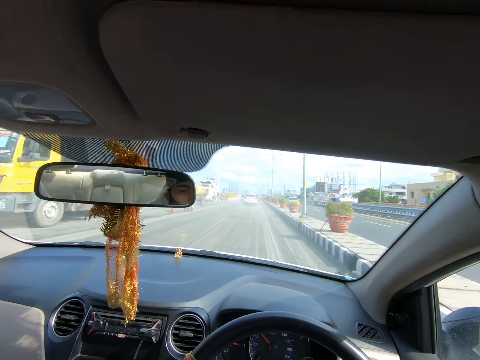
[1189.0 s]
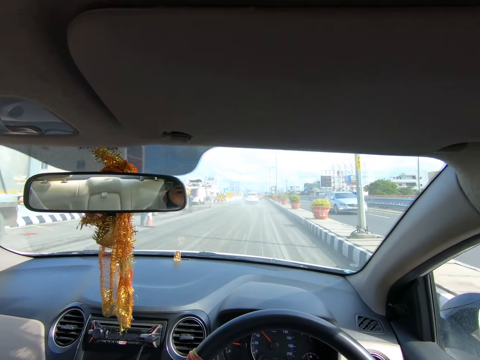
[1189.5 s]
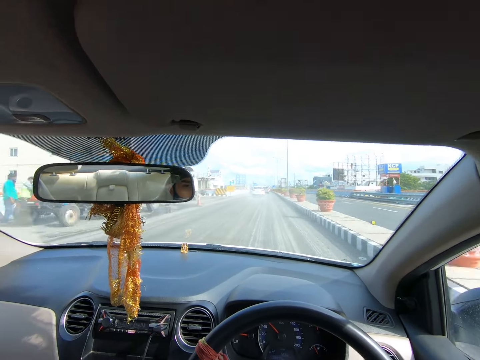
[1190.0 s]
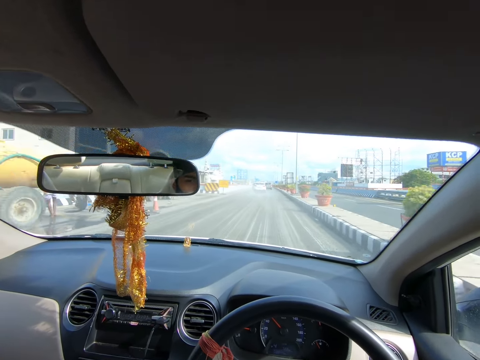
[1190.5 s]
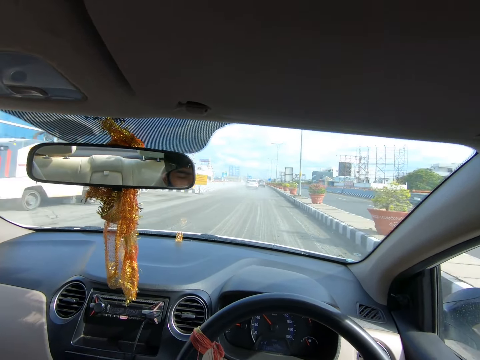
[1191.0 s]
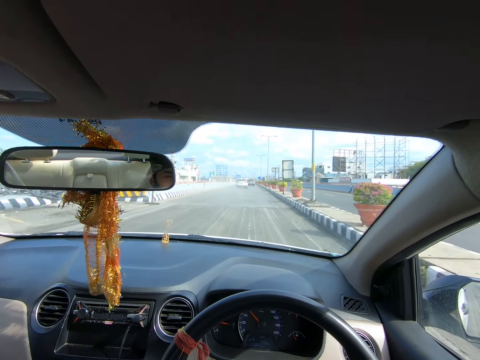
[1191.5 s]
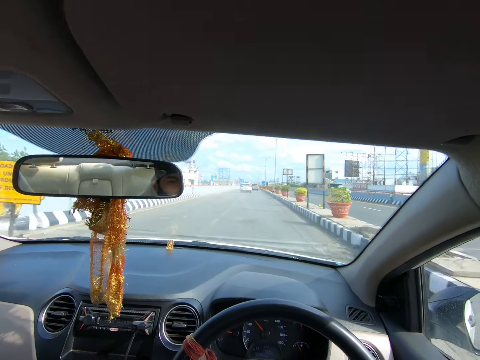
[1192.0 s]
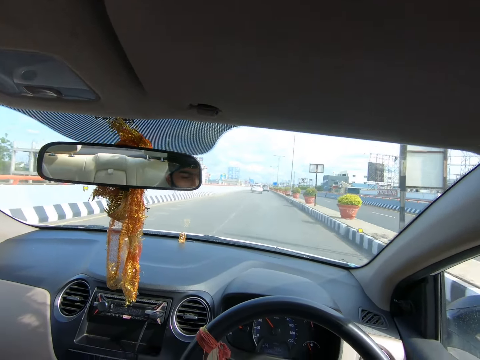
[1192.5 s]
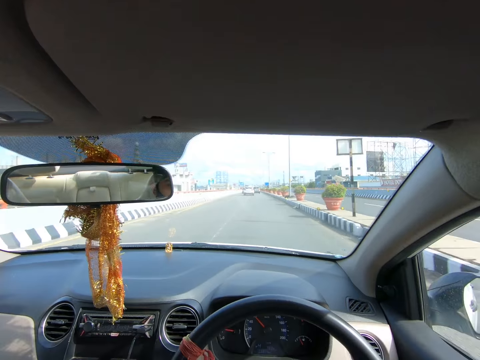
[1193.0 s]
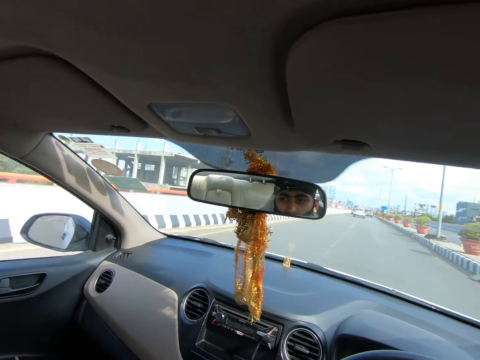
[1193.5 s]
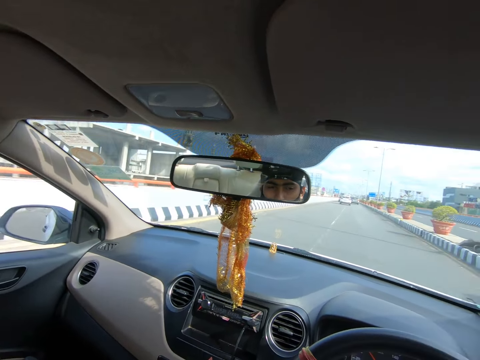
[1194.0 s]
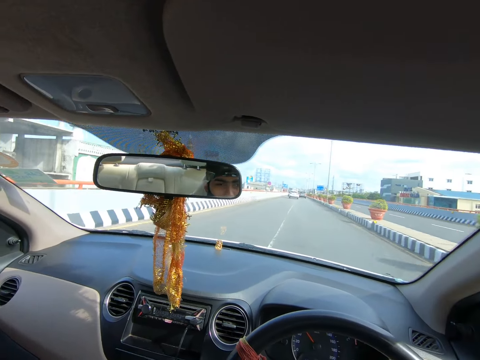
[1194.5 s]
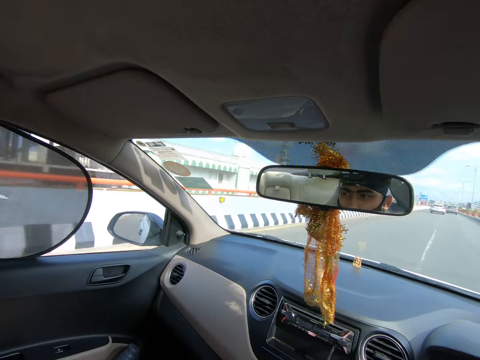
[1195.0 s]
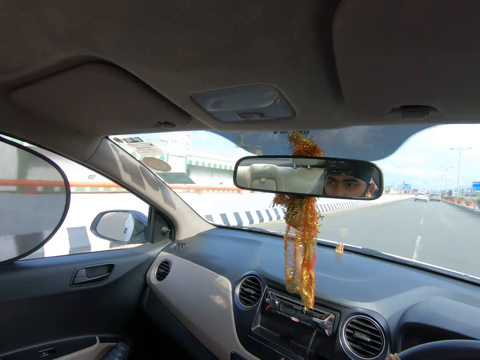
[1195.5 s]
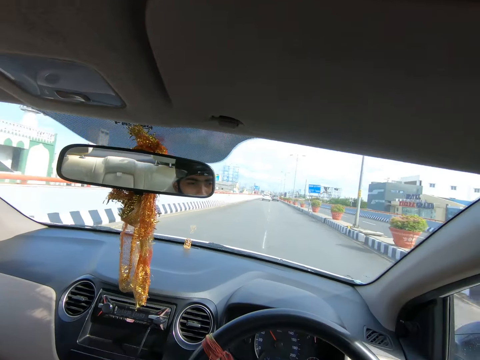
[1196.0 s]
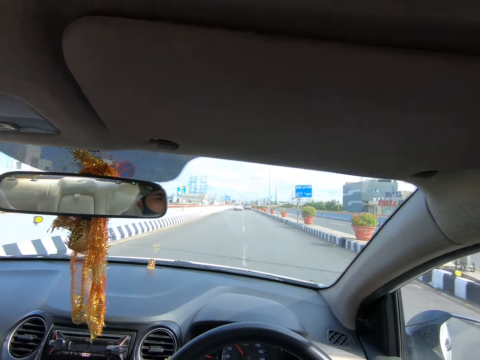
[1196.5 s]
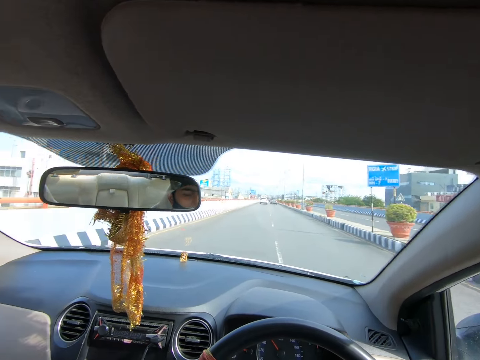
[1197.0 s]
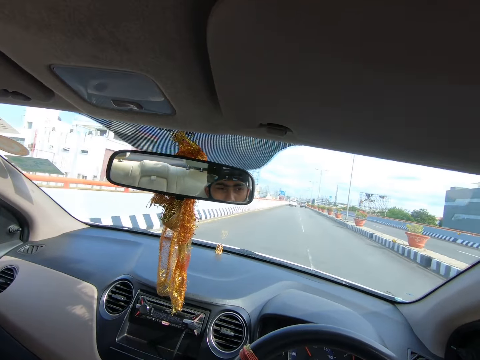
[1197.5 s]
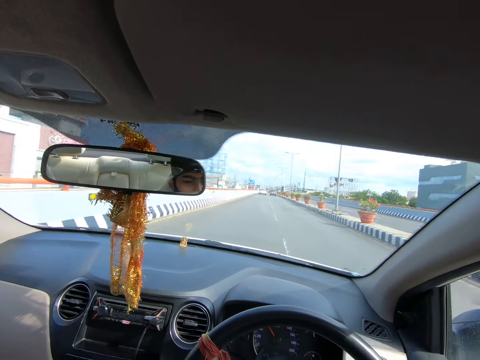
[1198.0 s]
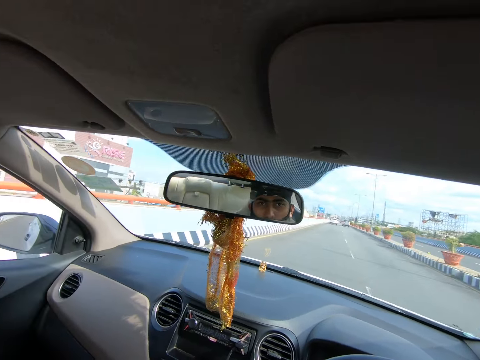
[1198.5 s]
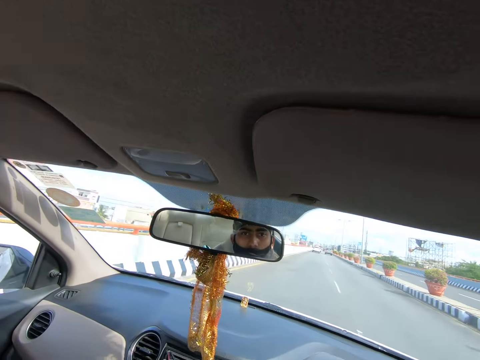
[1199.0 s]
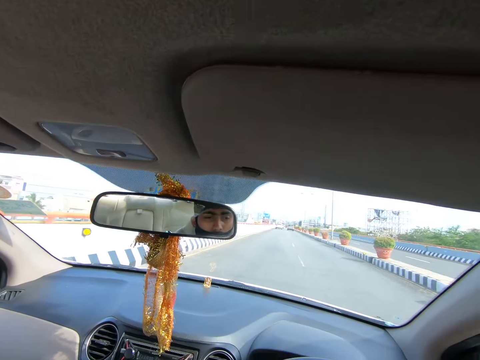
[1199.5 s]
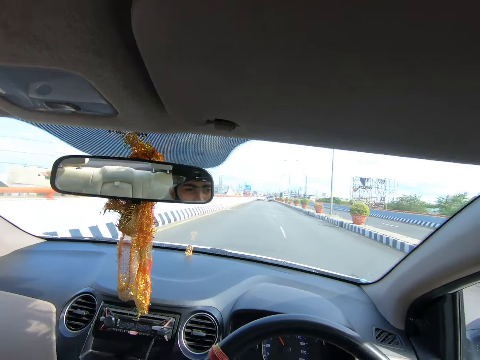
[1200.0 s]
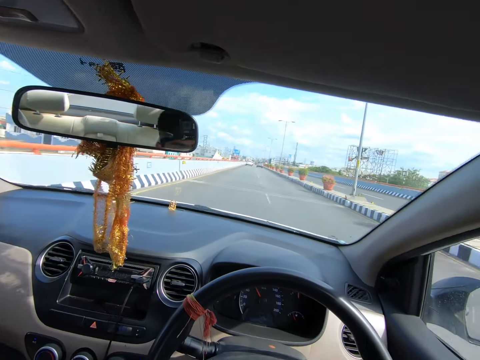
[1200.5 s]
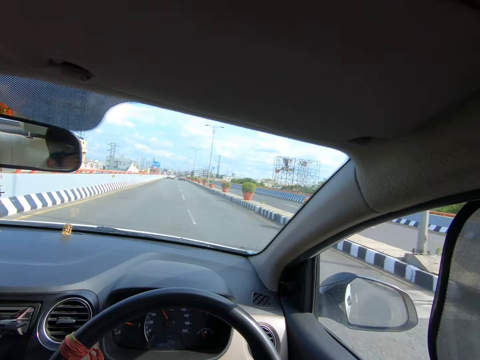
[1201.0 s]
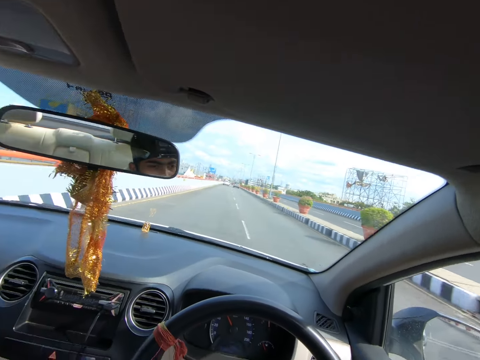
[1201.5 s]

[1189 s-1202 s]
A silver car drives past the camera wearer.

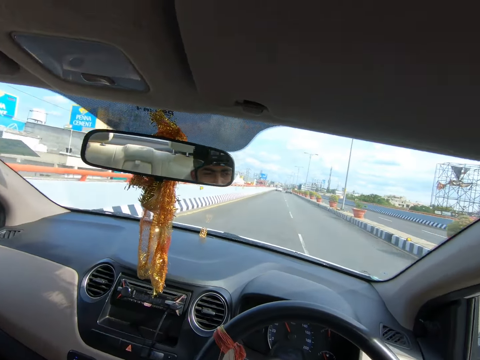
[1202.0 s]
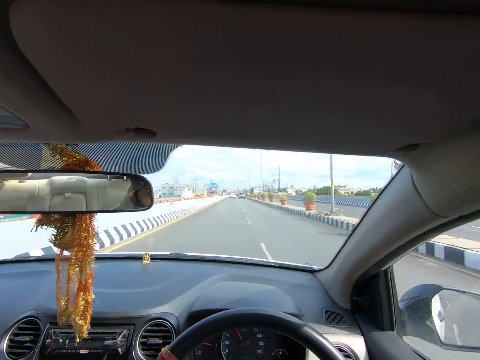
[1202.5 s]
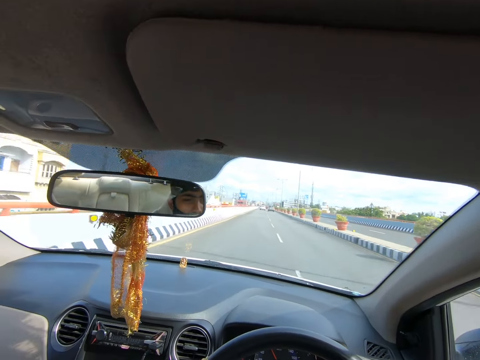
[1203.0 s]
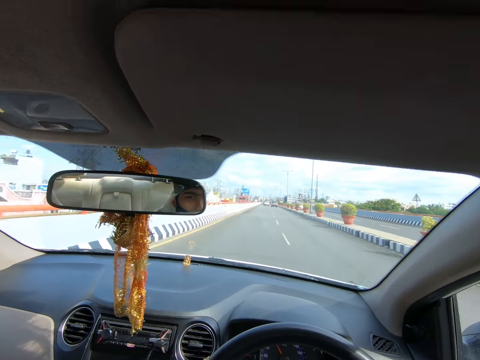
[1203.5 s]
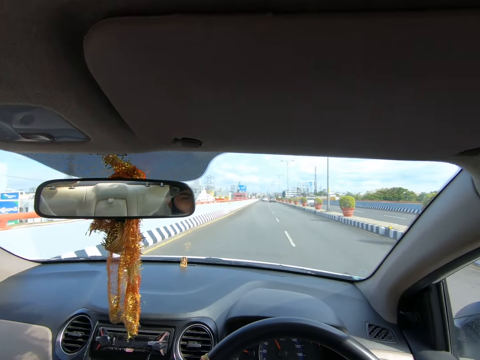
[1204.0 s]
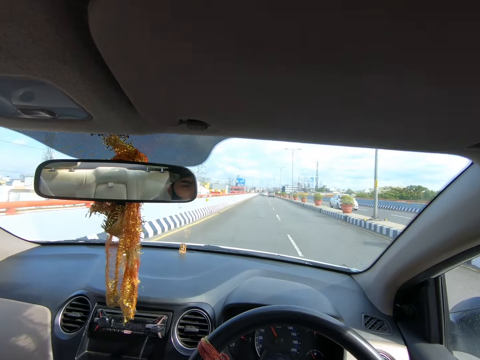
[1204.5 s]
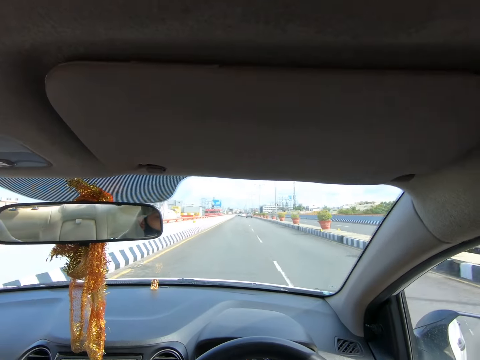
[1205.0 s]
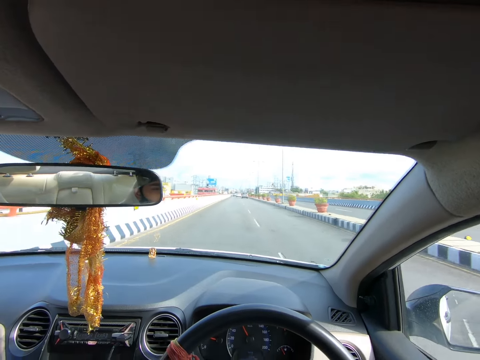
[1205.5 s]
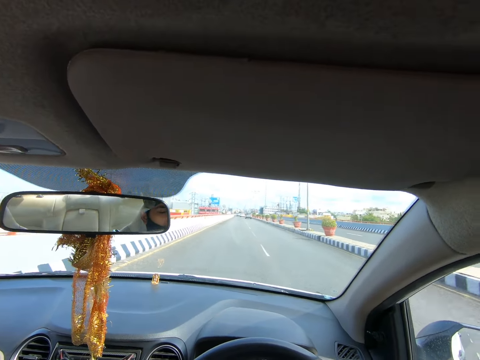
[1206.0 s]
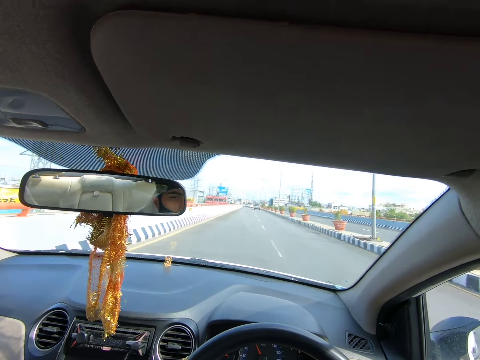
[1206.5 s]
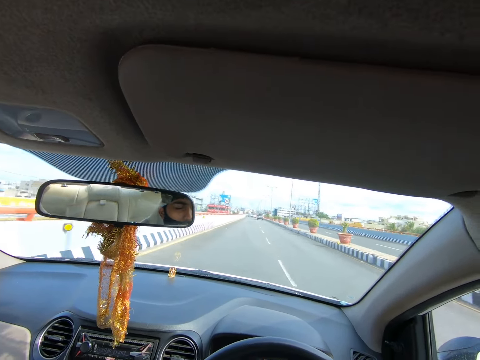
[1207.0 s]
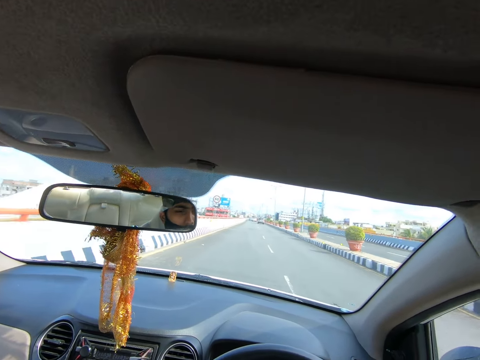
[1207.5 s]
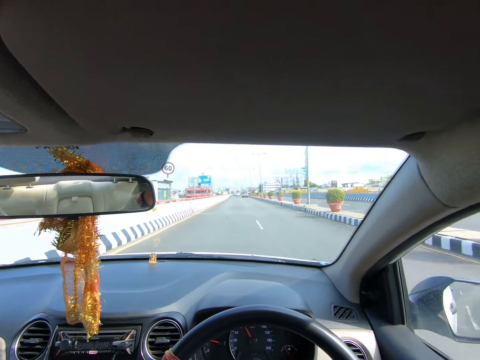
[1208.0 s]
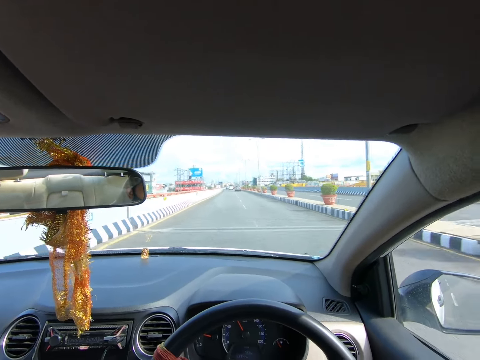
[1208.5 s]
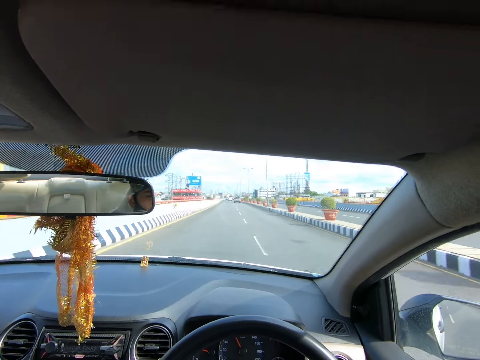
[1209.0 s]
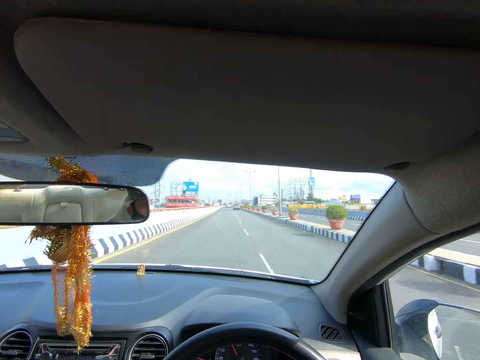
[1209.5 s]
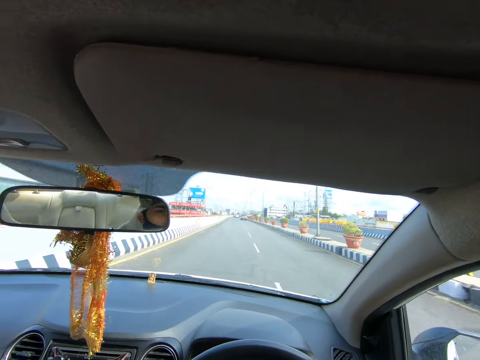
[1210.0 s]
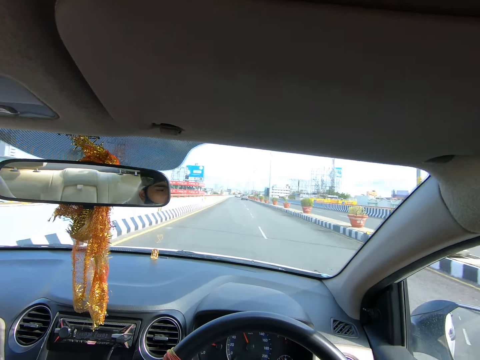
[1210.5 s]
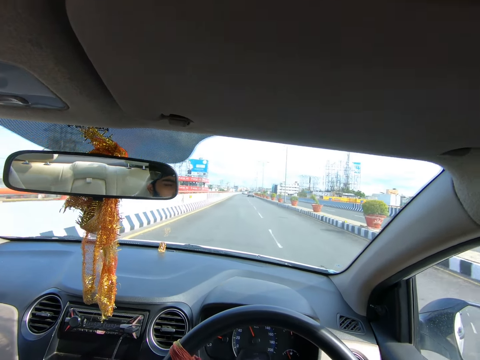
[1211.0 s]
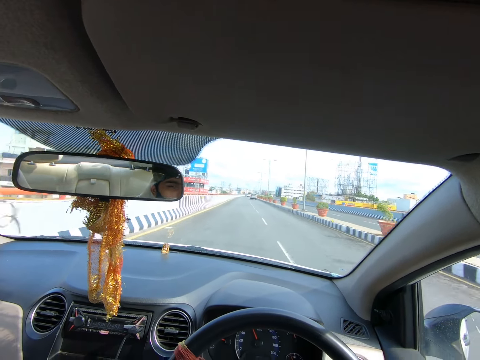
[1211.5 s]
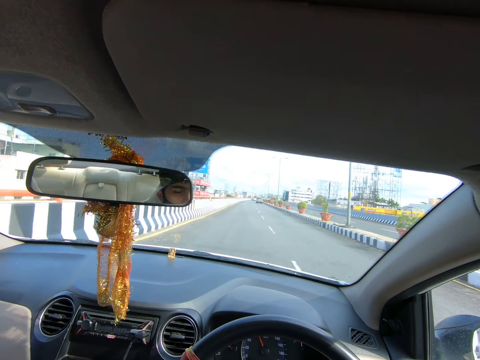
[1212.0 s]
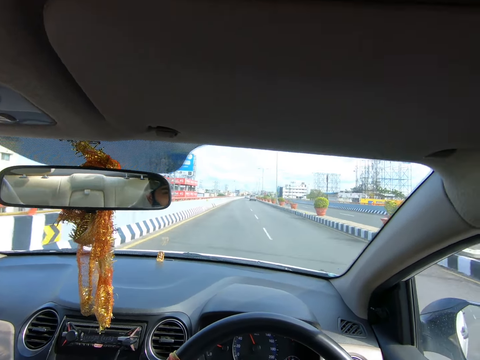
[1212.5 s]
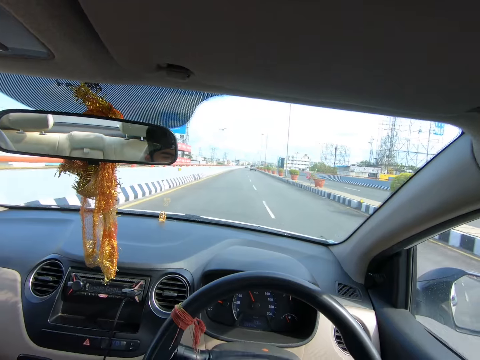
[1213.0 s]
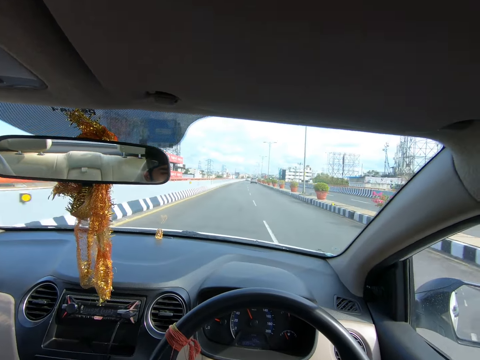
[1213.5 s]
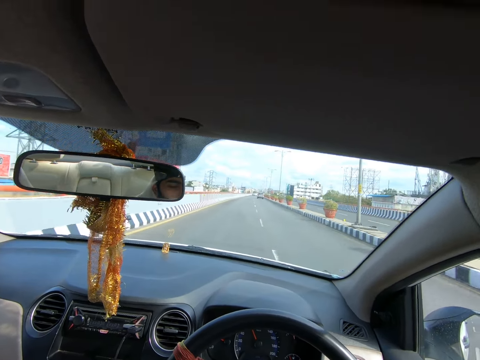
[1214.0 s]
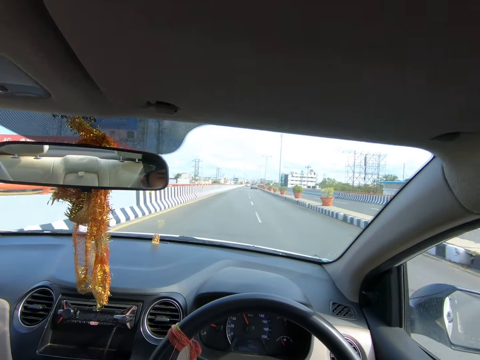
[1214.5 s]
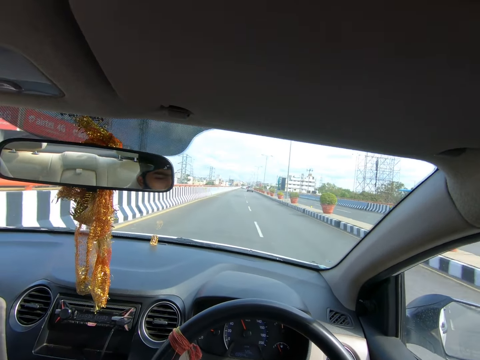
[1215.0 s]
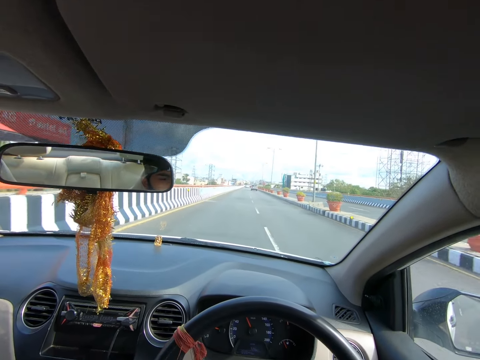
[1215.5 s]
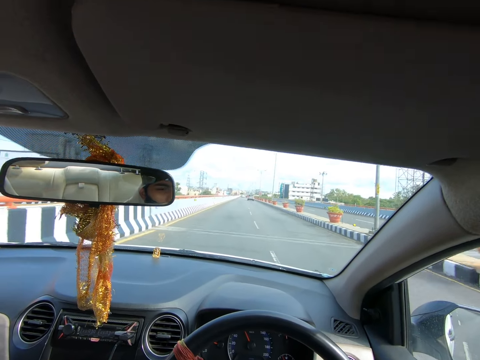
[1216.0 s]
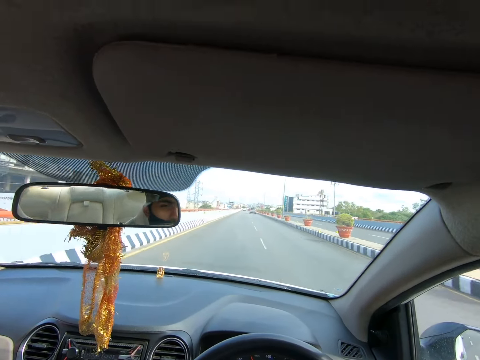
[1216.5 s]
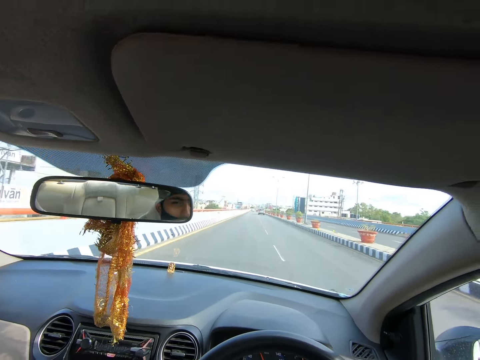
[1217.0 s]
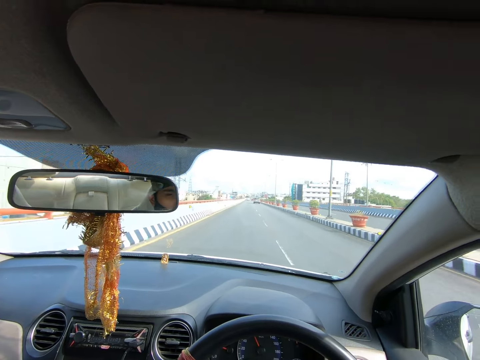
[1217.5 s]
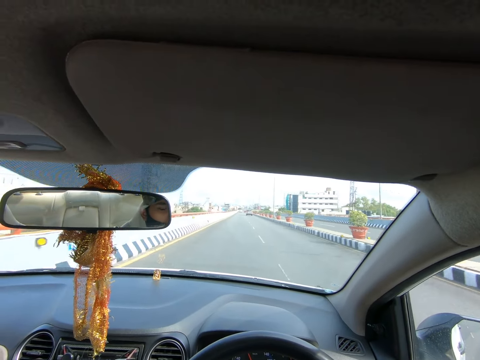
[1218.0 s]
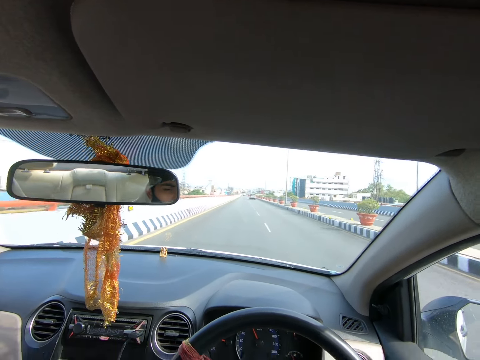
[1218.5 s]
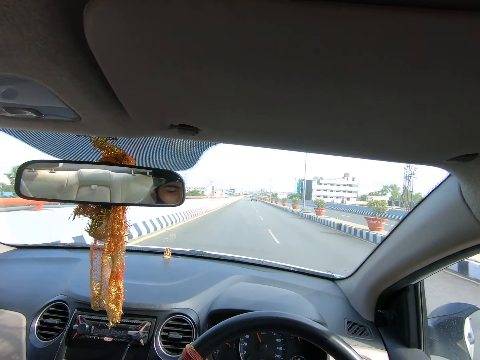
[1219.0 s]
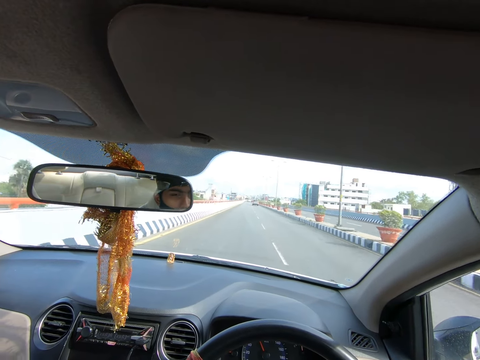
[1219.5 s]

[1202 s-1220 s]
A white car drives past the camera wearer.
